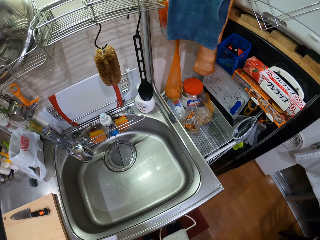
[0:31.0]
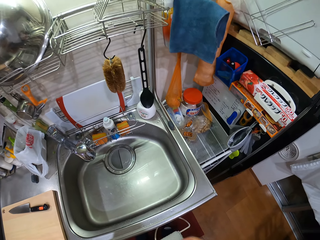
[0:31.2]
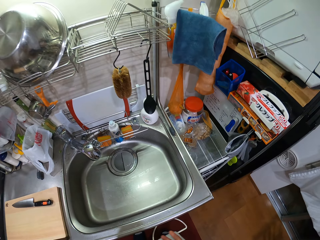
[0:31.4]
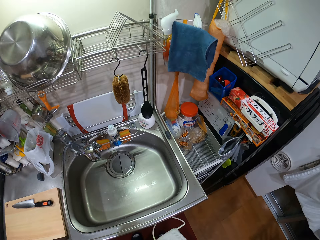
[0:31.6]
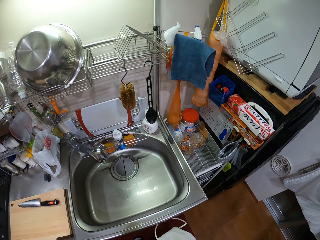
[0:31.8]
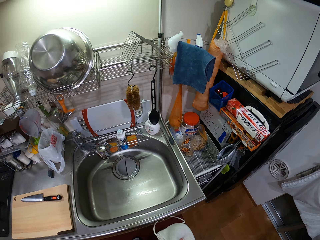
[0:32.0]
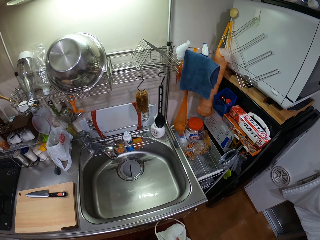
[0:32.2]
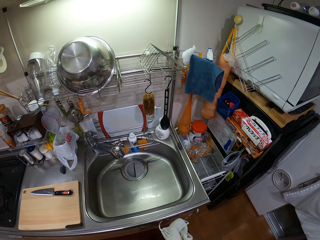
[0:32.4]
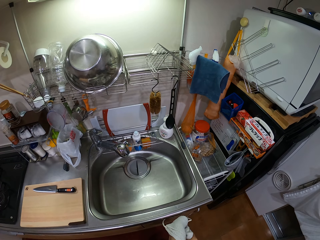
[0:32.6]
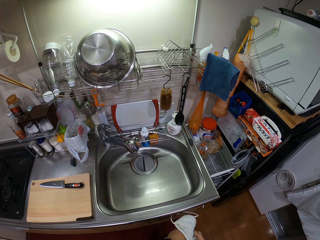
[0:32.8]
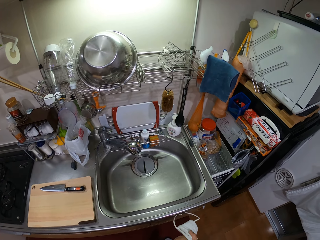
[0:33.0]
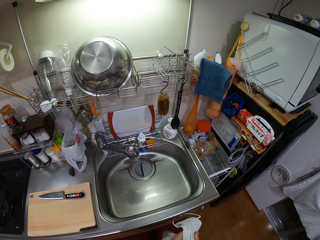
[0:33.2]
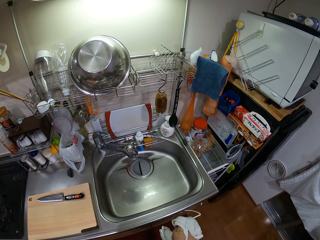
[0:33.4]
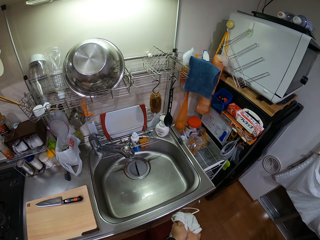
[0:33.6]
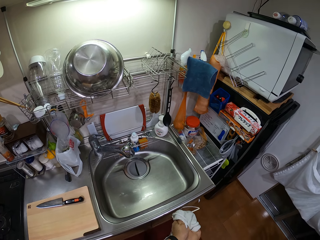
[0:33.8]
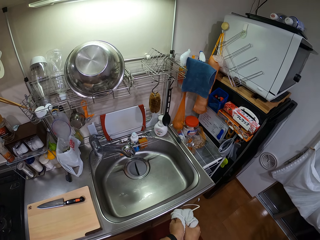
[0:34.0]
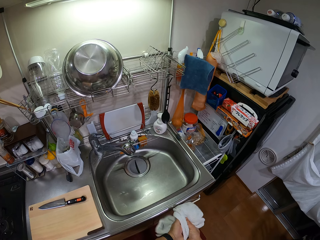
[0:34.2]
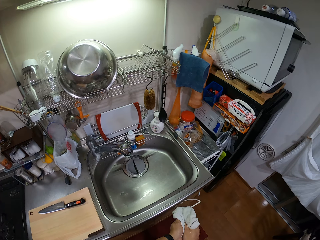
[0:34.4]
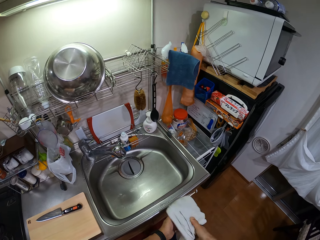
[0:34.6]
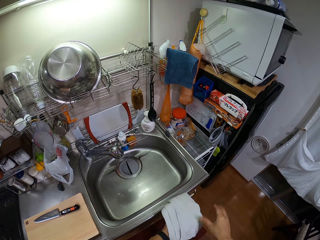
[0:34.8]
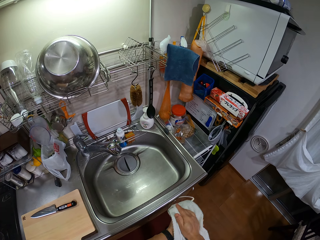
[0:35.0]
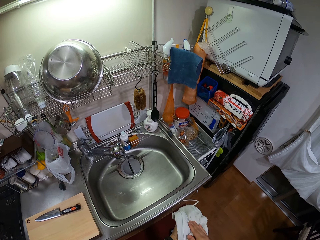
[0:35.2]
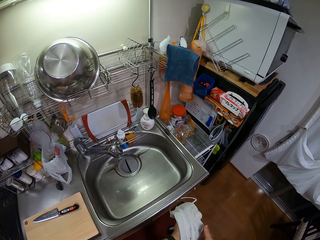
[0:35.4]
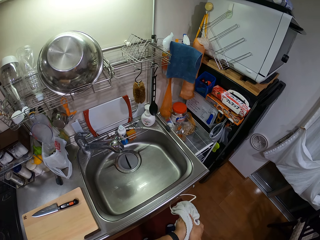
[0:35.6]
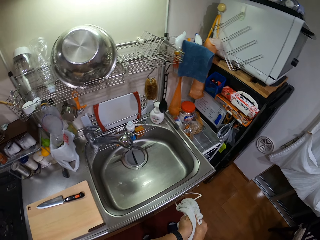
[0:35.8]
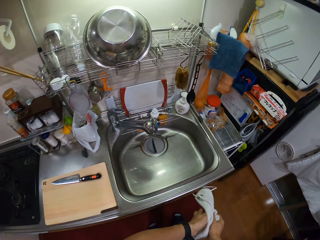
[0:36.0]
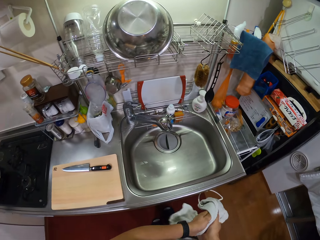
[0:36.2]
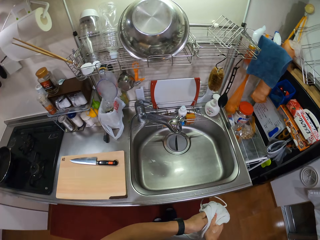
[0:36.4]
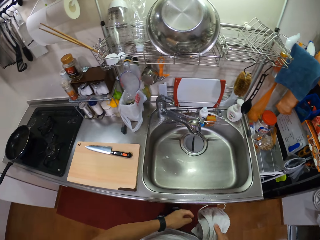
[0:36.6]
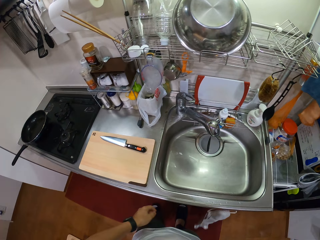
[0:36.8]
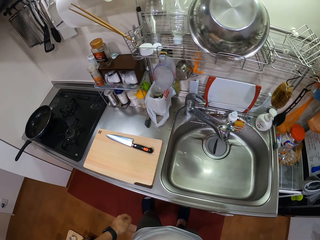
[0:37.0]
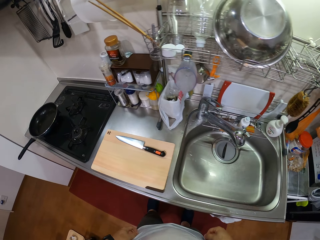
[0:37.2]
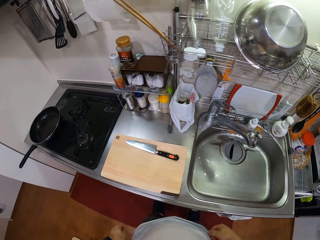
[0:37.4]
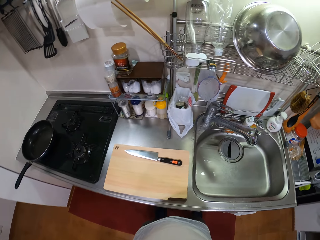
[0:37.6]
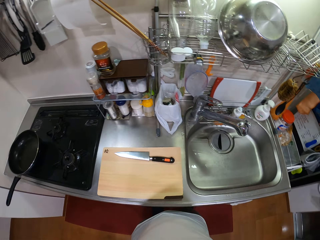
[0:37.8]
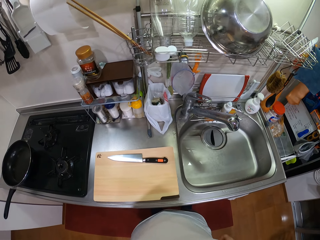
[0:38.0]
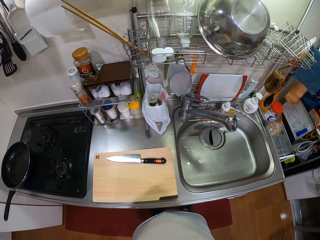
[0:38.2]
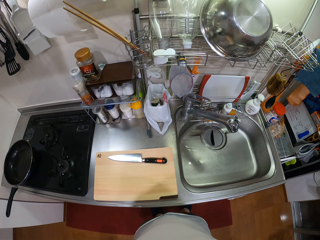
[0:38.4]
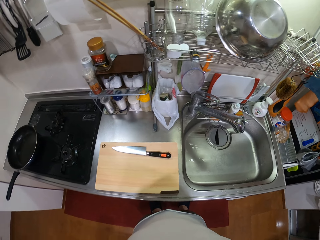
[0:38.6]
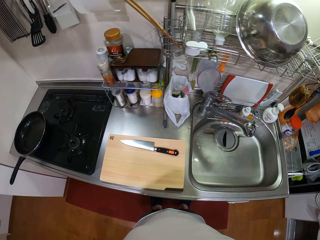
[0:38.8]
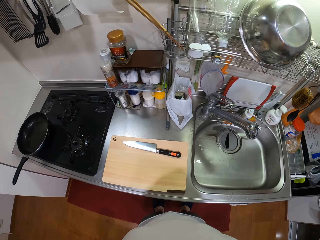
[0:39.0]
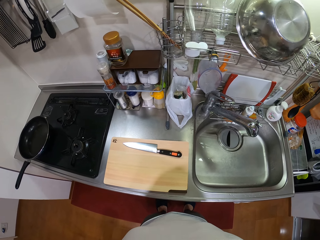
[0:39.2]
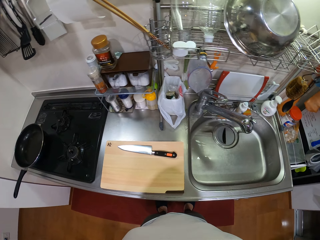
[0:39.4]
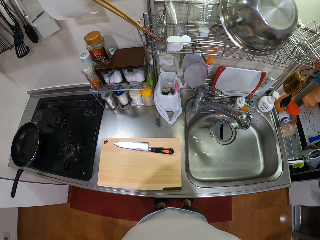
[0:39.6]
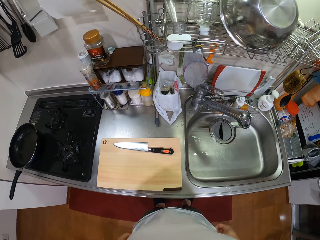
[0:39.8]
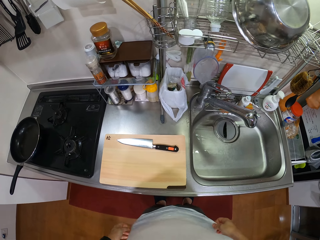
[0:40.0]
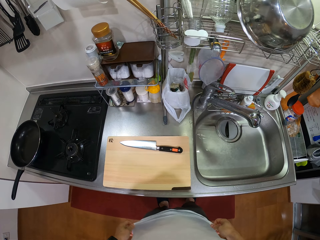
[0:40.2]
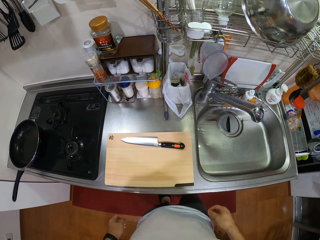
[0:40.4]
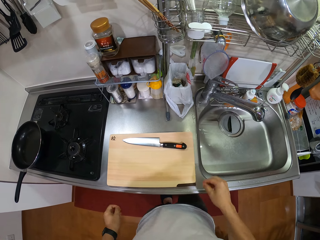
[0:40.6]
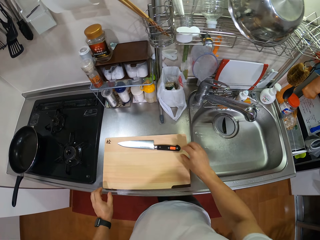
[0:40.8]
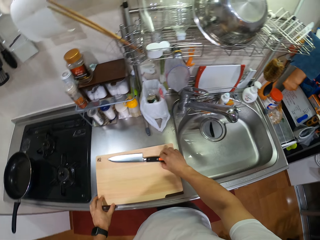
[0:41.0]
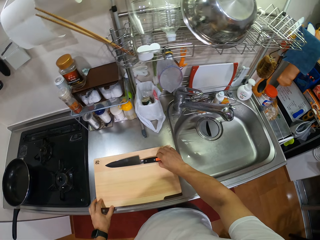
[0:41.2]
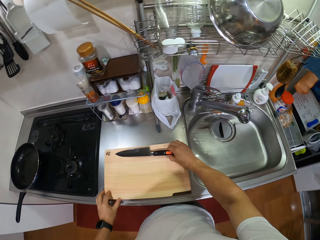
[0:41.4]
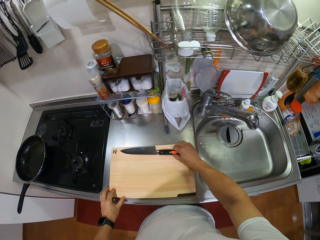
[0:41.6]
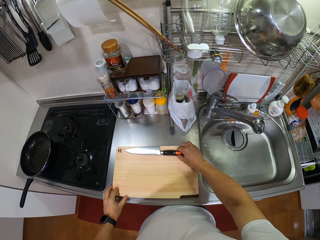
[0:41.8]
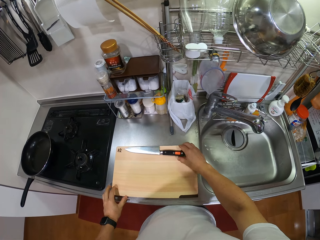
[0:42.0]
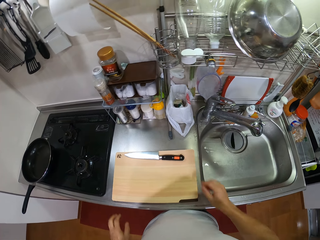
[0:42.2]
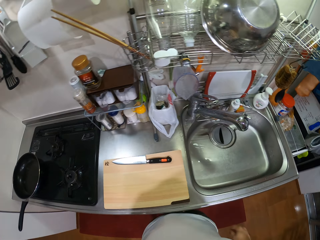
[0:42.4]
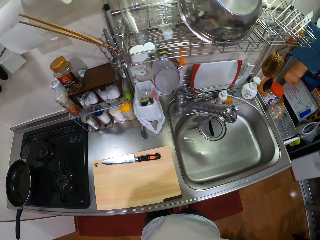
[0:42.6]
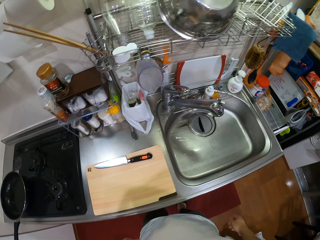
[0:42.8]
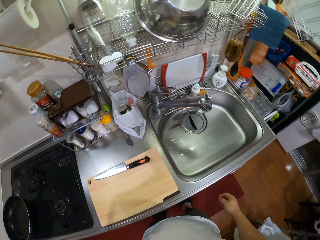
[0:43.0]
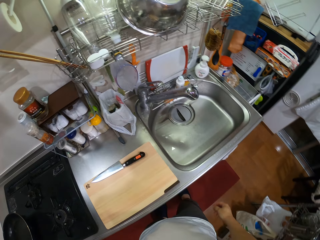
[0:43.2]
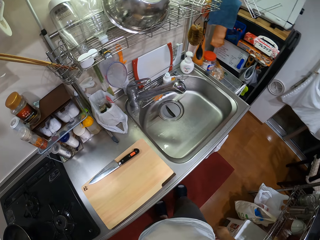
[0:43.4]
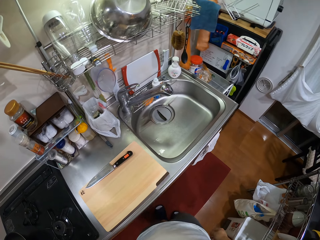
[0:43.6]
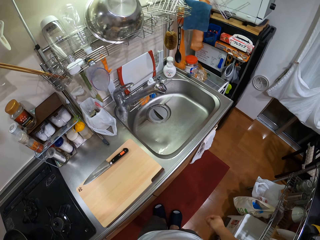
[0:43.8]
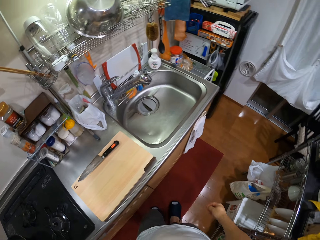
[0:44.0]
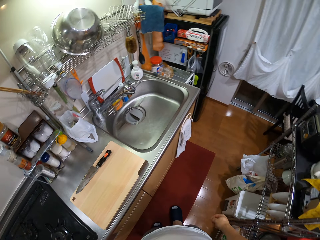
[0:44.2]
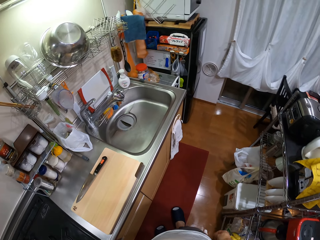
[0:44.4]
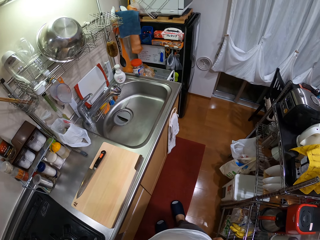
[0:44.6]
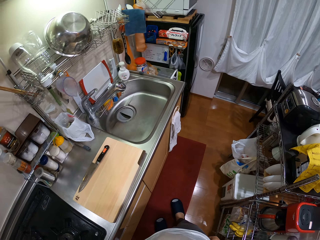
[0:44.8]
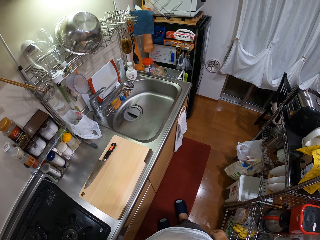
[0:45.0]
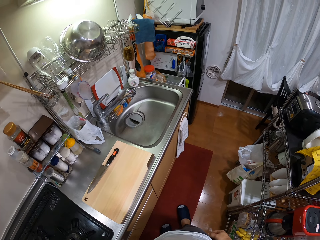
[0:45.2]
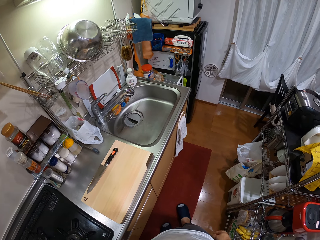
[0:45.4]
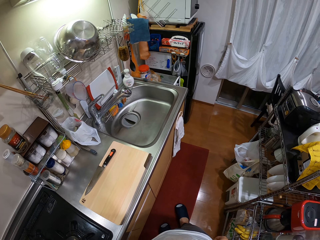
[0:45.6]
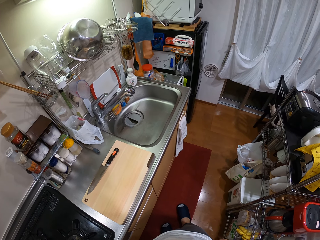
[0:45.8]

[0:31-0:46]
The camera wearer moves both hands. They touch a kitchen towel. They wipe both hands with the towel. They let go of the towel. They walk near the chopping board. They look at the kitchen. They touch the cloth. They stretch the T-shirt. They lift both hands. They hold a knife on the chopping board. They pick up the knife. They move the knife. They pull back both hands from the knife. They look around the kitchen. They make a step. They look around the kitchen.

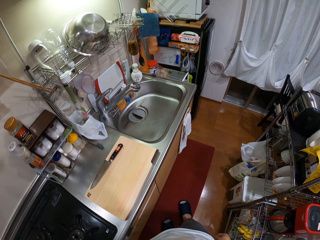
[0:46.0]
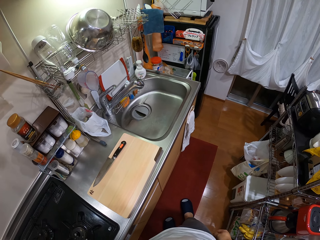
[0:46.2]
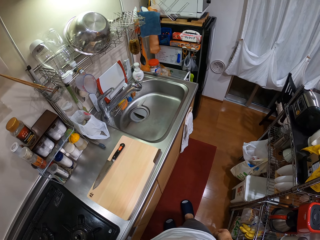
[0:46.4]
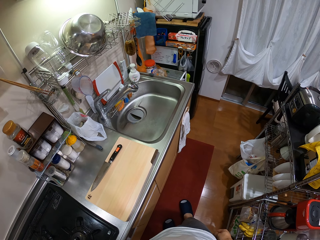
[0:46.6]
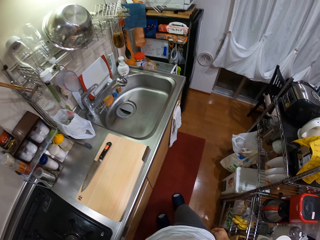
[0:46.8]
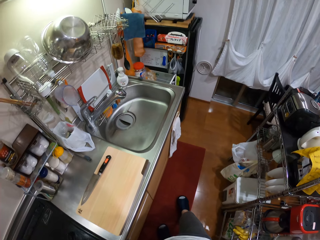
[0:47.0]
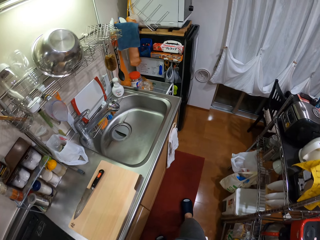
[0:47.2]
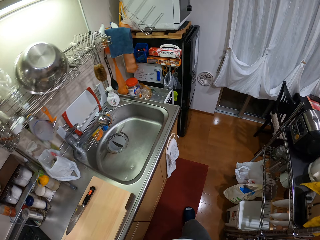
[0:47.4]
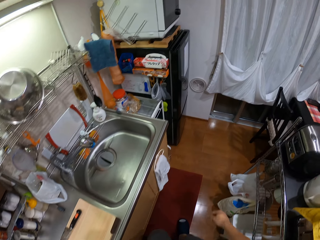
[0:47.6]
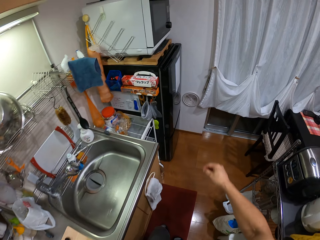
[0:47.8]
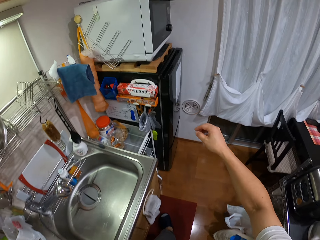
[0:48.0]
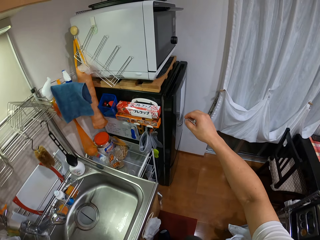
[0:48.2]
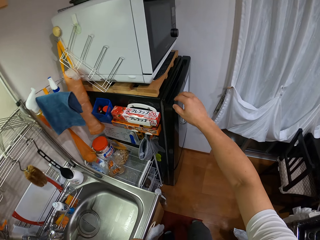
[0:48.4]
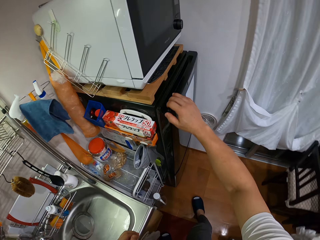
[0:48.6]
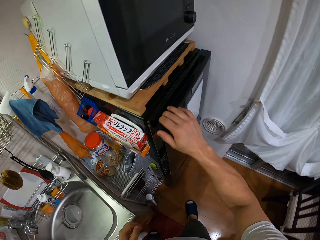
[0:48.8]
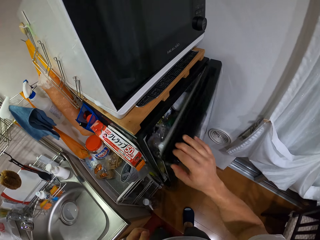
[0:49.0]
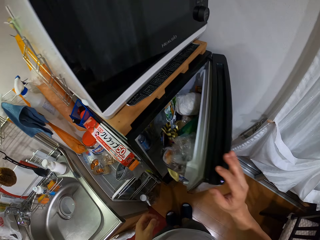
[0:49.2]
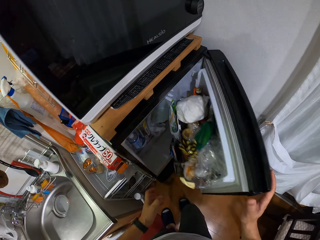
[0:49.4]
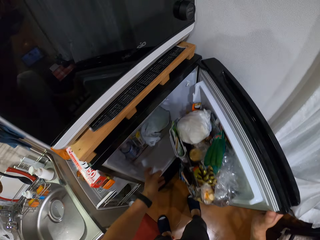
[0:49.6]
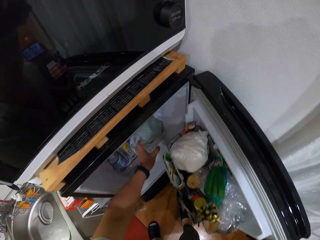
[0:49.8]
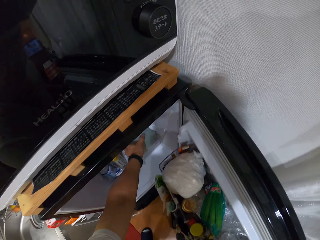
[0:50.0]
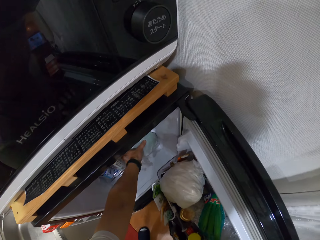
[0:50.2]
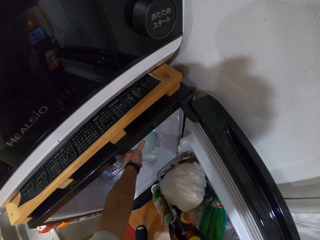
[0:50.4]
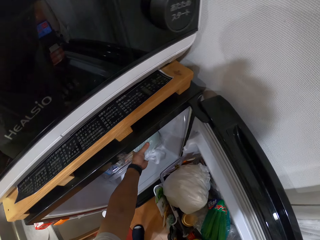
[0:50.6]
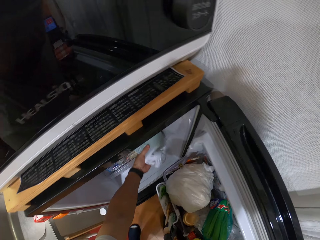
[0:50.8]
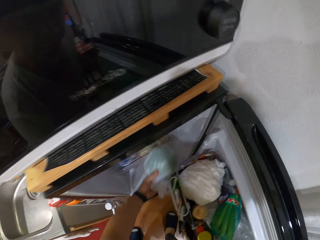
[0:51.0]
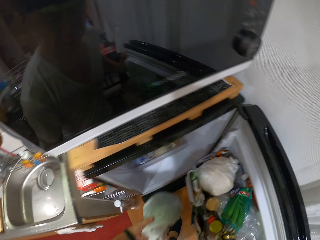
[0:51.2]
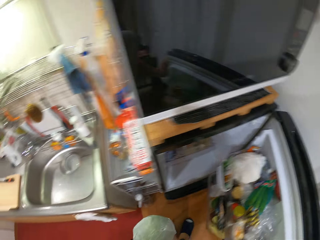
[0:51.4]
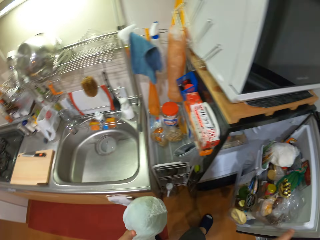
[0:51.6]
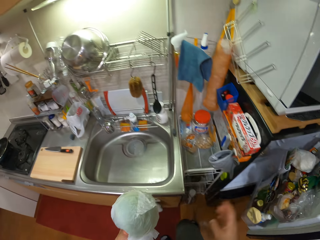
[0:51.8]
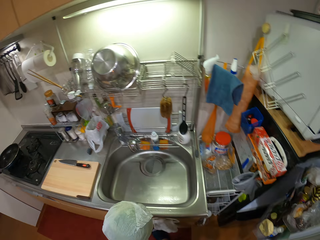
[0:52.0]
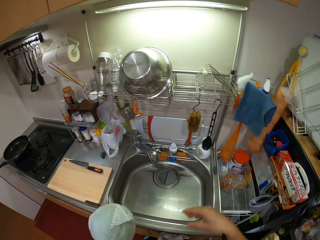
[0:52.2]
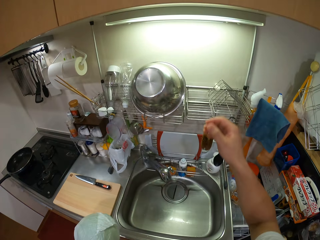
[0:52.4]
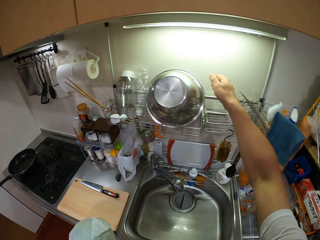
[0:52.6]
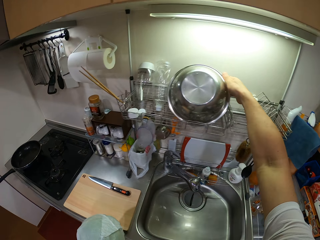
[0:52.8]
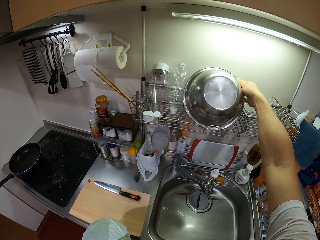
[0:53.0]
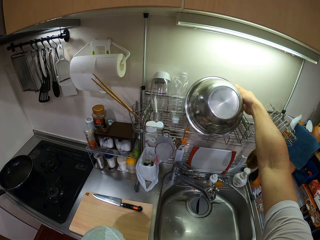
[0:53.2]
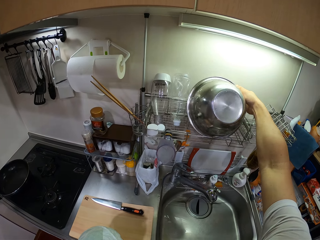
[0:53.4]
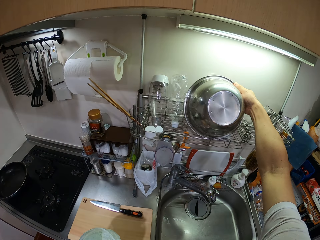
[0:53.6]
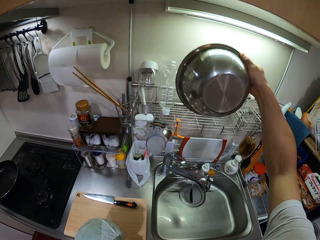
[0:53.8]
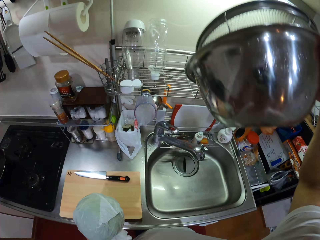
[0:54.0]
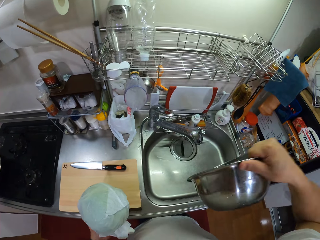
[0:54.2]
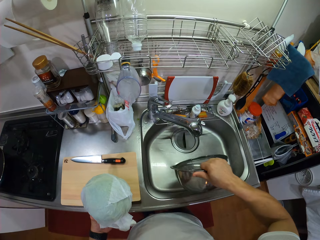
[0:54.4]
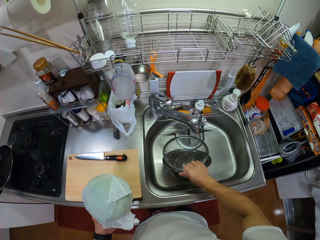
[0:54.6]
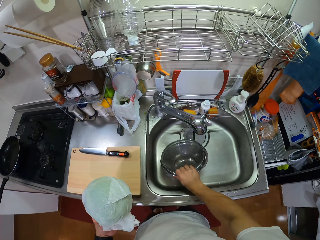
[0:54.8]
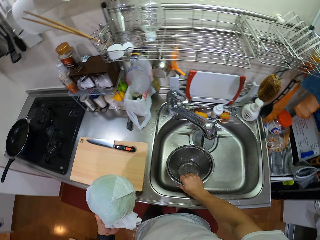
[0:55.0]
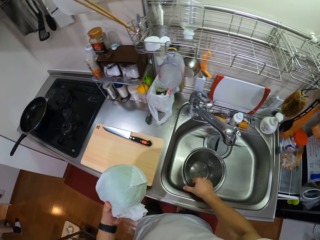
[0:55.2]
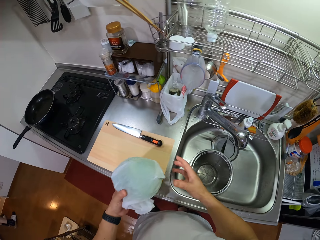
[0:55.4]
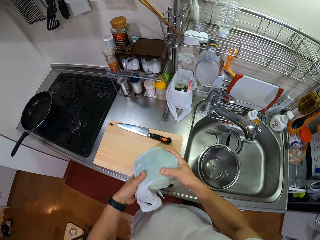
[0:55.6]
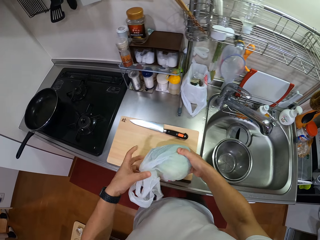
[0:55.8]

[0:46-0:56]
The camera wearer makes a step. They lift the right hand. They hold the fridge. They open the fridge. They move the left hand. They pick up a polythene paper in the fridge. They make a step. They lift the polythene paper. They turn. They lift the right hand. They take a bowl on a dishrack. They lift the bowl. They place the bowl on the sink. They place the polythene paper on the chopping board.
